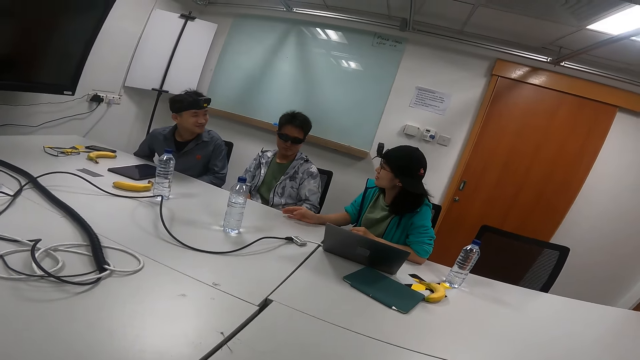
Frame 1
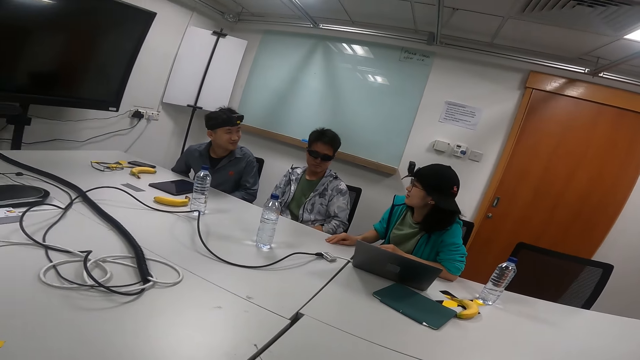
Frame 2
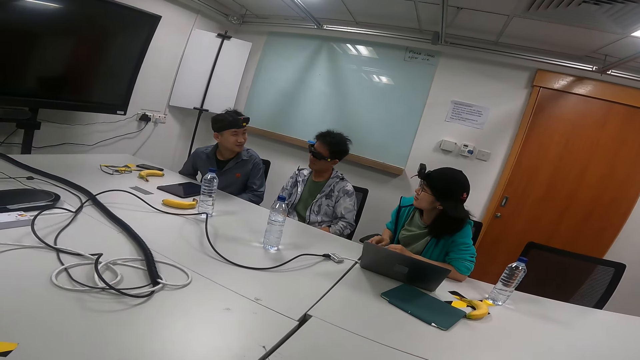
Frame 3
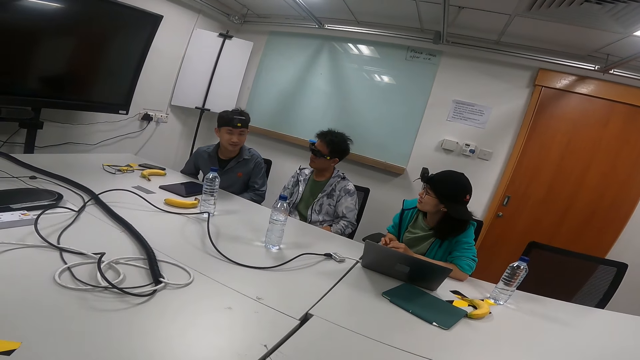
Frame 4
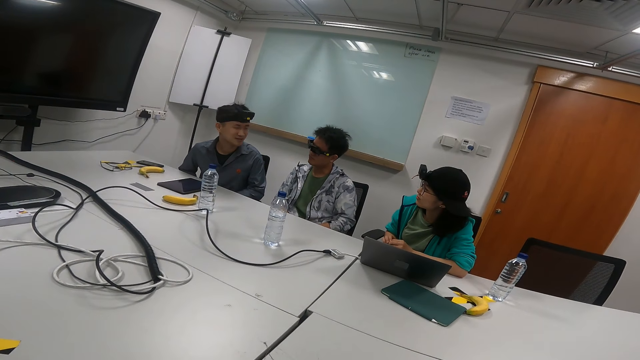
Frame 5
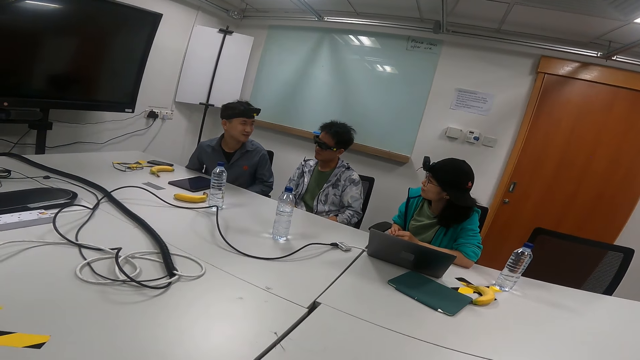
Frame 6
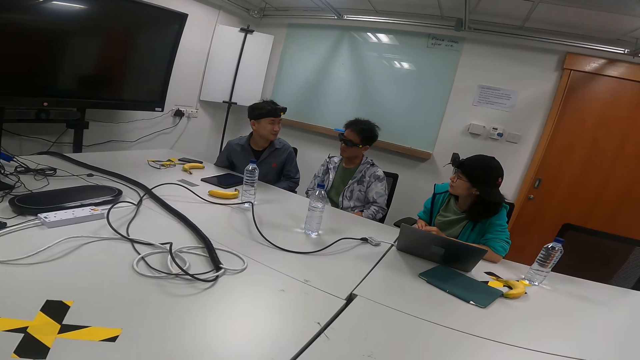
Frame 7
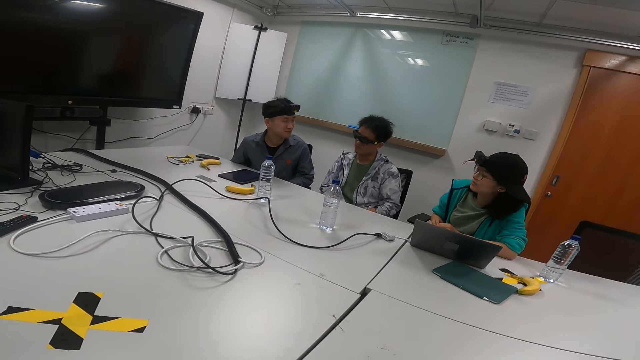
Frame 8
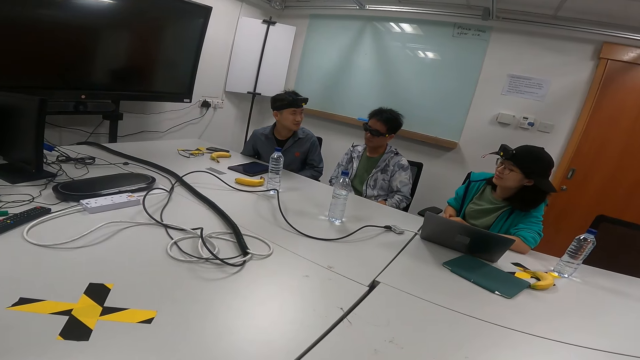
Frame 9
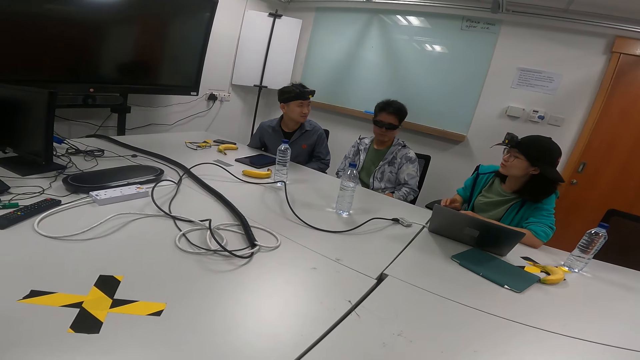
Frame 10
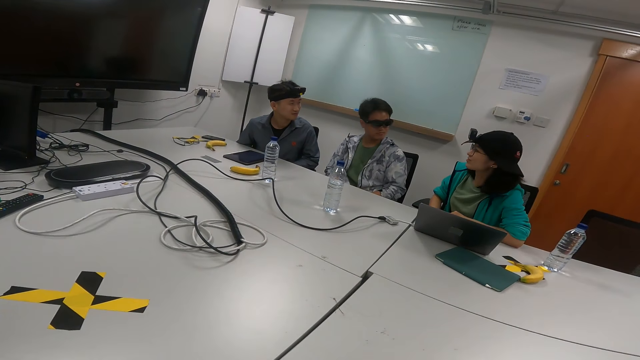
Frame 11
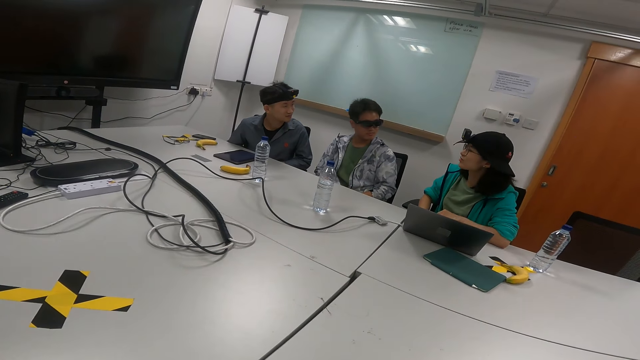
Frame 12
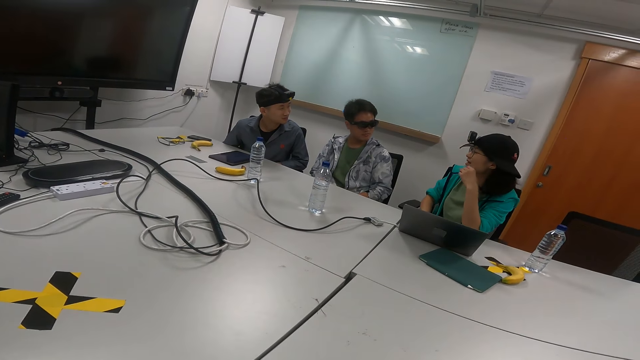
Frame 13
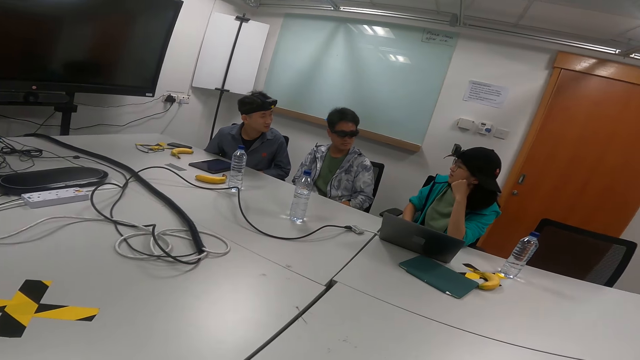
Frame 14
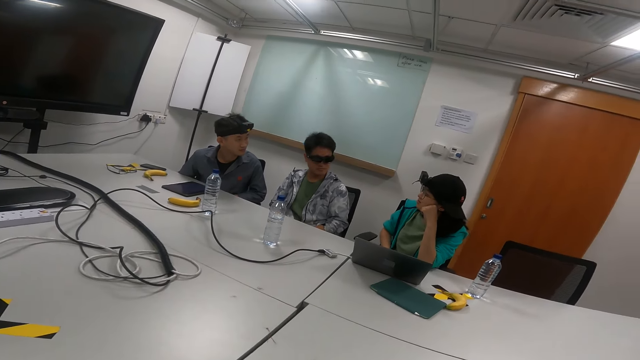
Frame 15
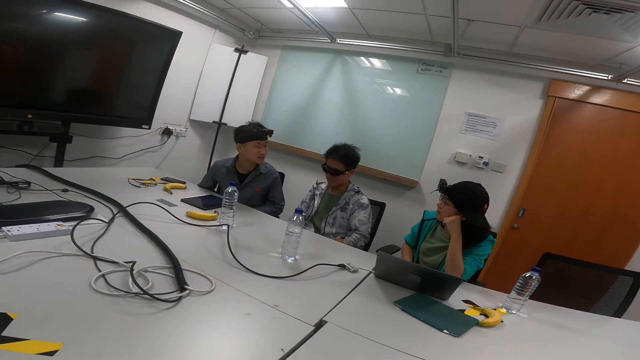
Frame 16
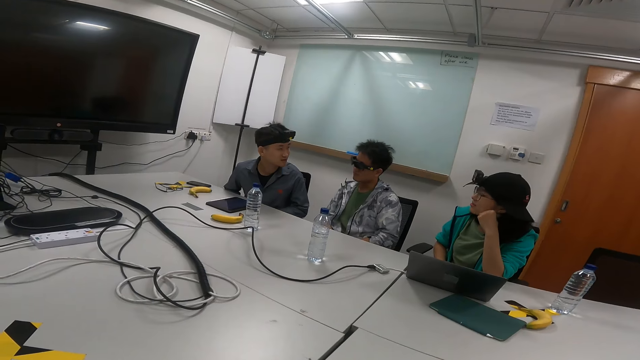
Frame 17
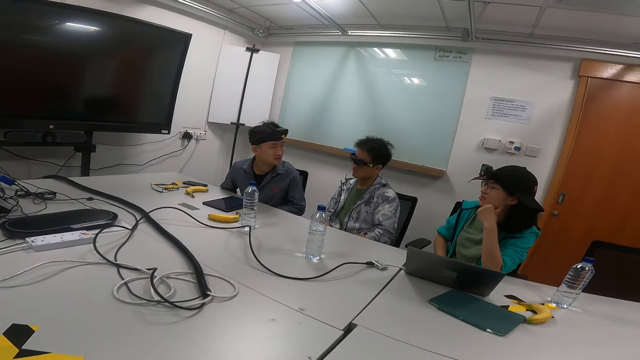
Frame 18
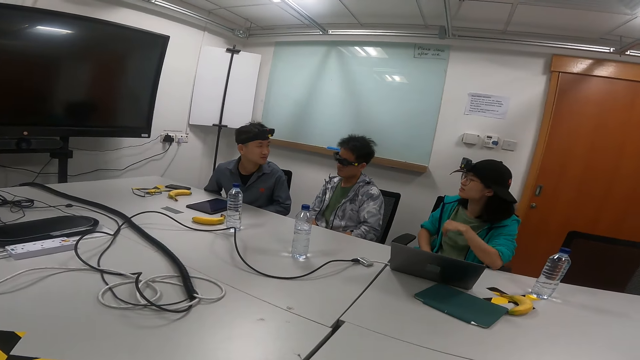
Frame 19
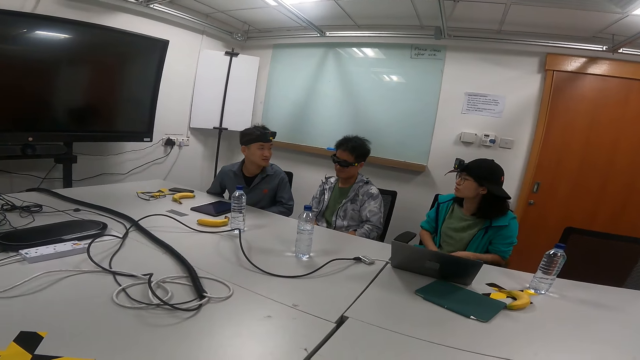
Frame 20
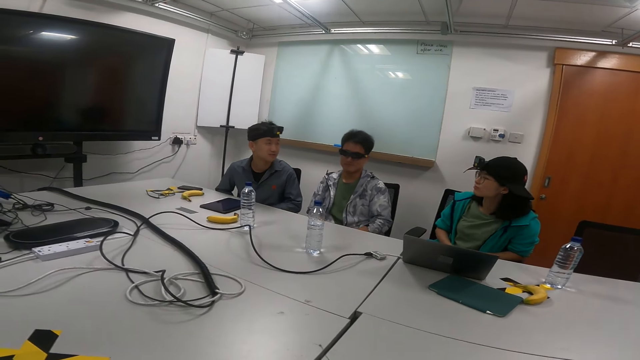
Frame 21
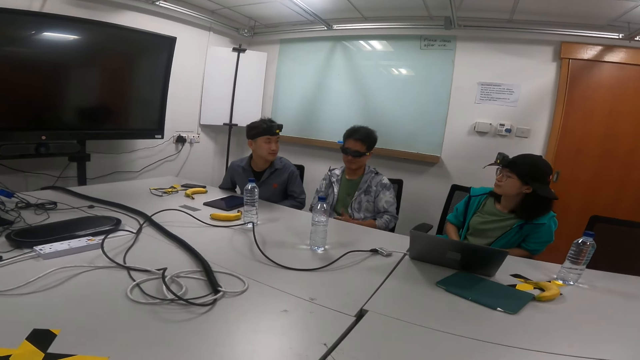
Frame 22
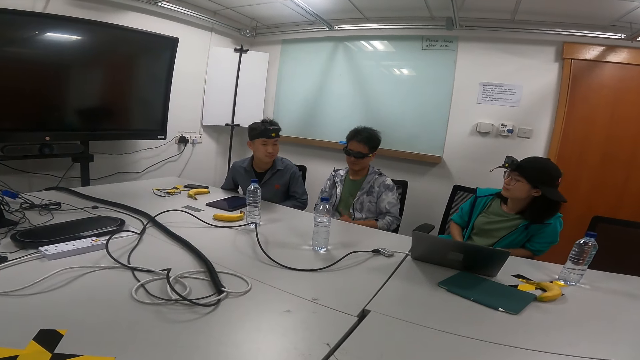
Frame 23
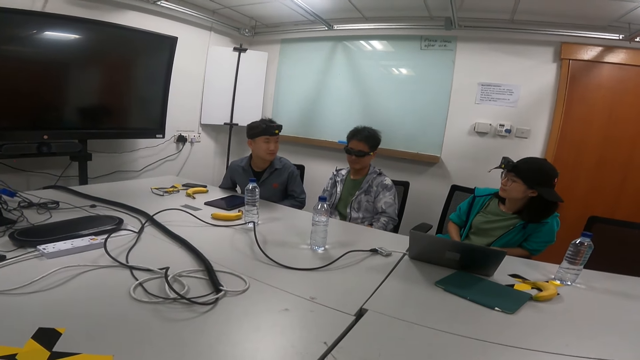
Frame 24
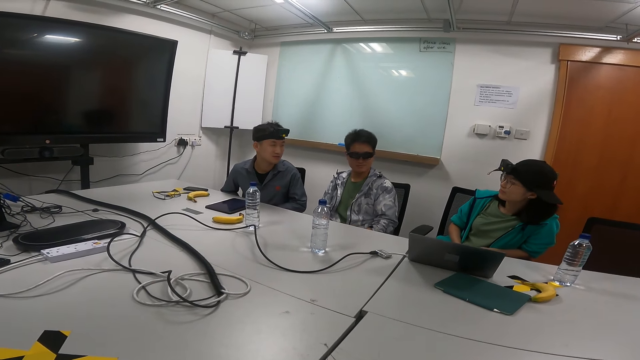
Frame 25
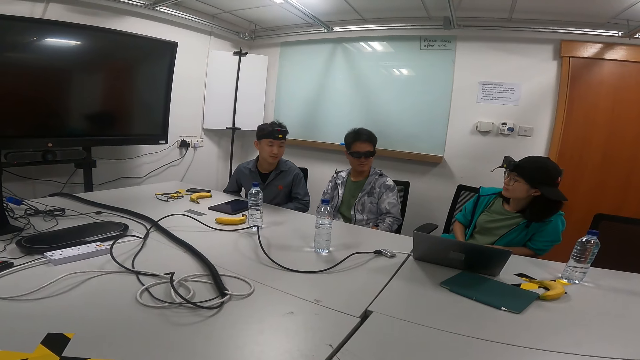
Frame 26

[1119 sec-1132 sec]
A person moves her hands. Another person talks in the meeting room. The first person moves her hands again. A third person talks with gestures in the meeting room and puts her hand on her cheek. The first person moves her hands again. The third person talks with gestures in the meeting room. A fourth person talks in a meeting room.

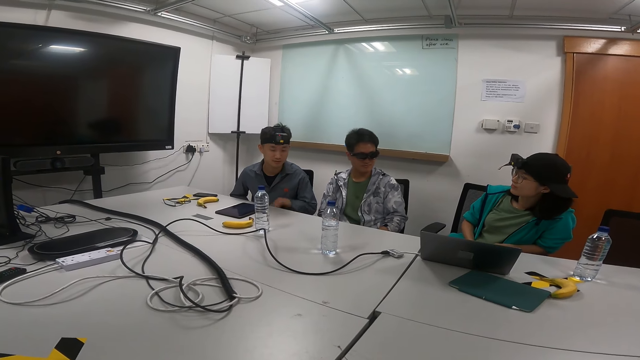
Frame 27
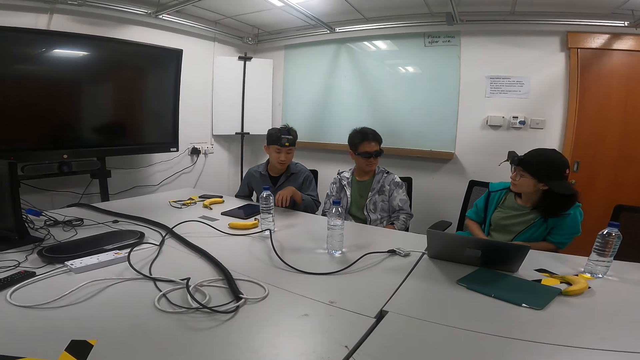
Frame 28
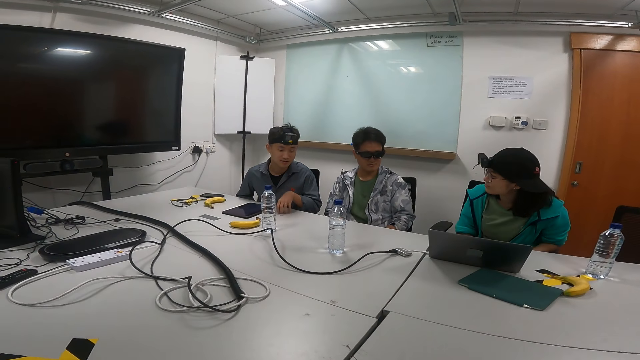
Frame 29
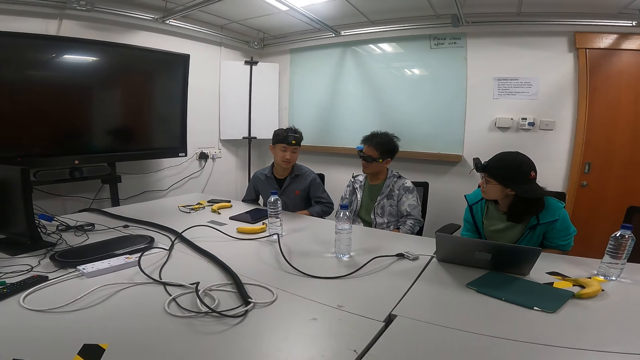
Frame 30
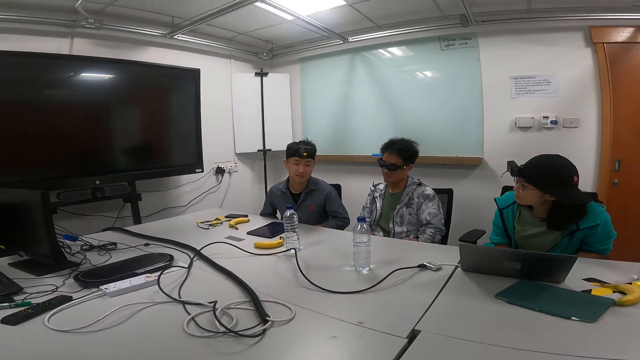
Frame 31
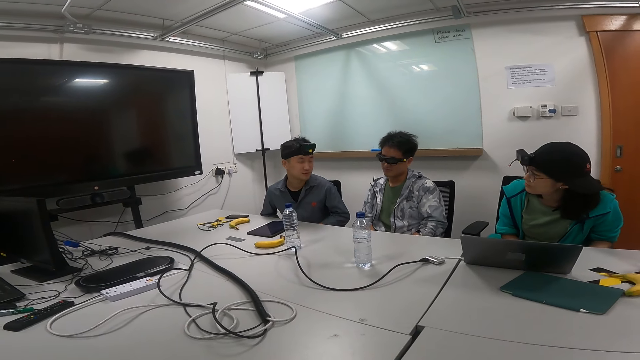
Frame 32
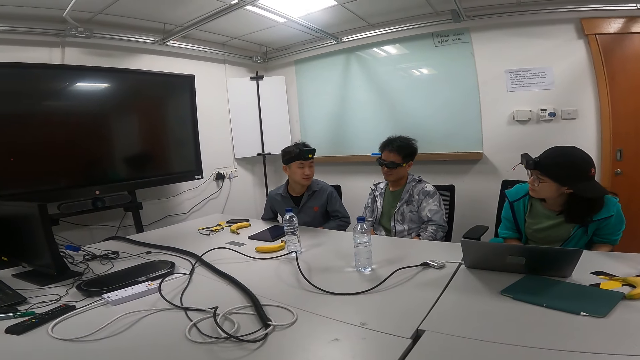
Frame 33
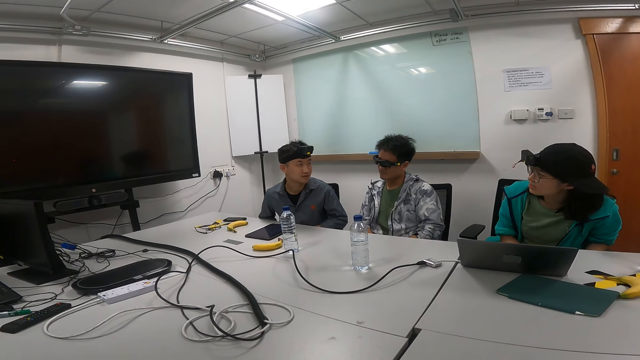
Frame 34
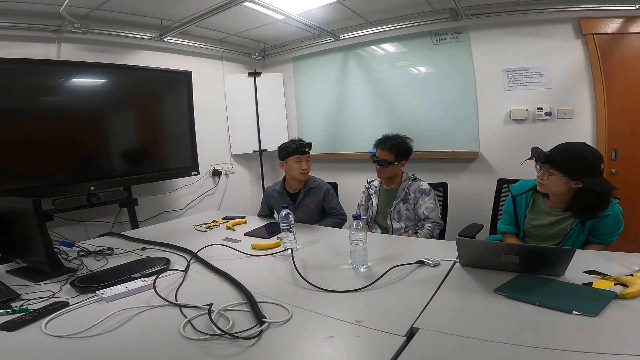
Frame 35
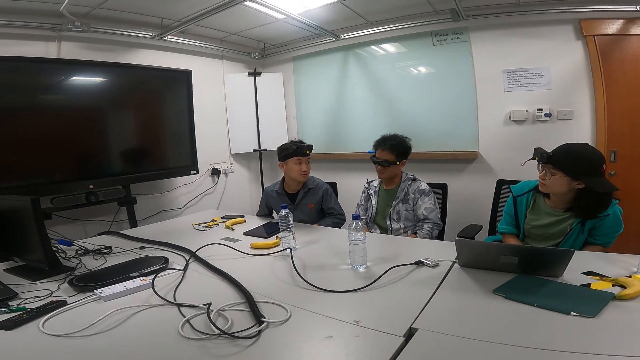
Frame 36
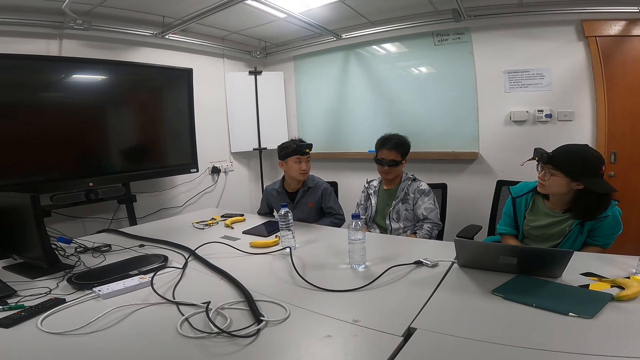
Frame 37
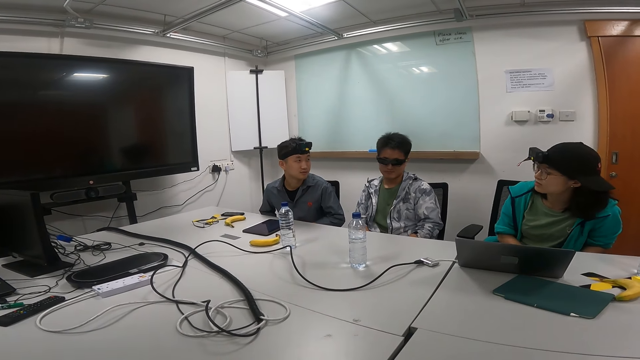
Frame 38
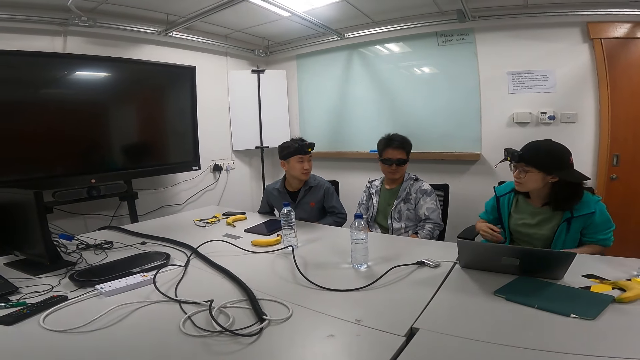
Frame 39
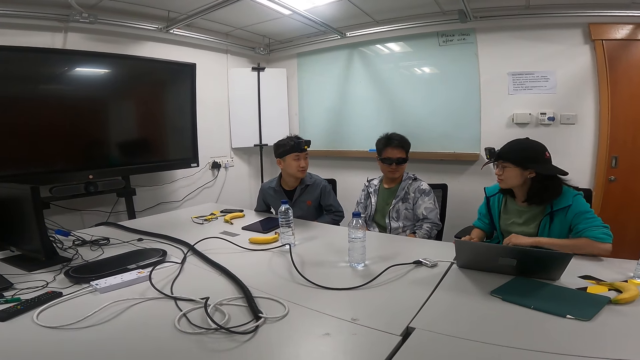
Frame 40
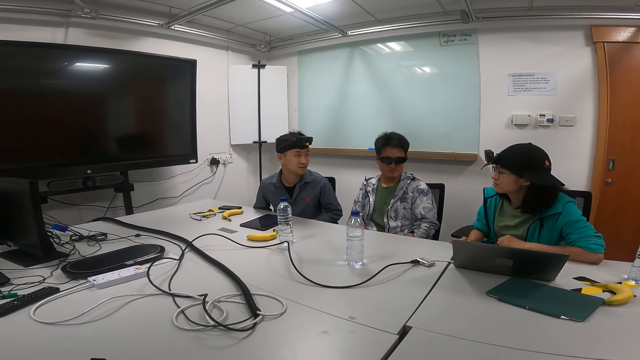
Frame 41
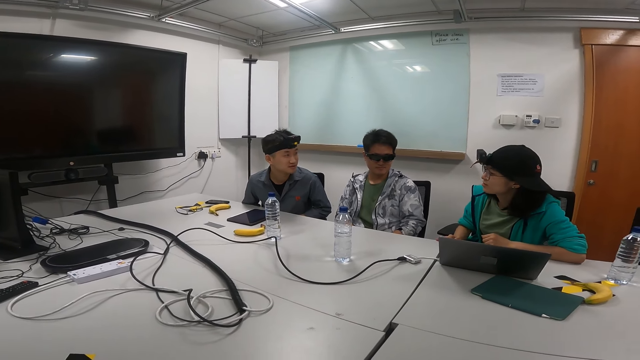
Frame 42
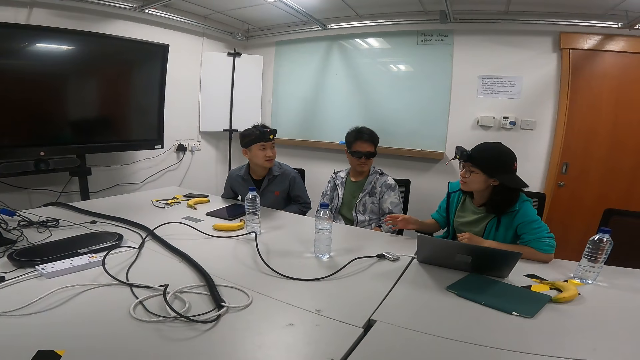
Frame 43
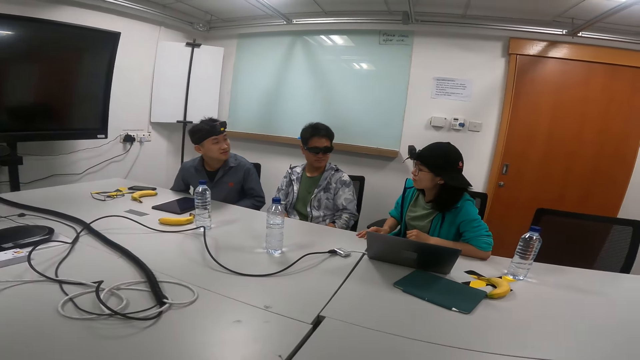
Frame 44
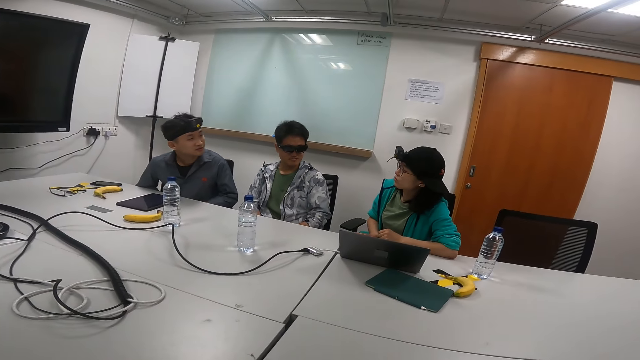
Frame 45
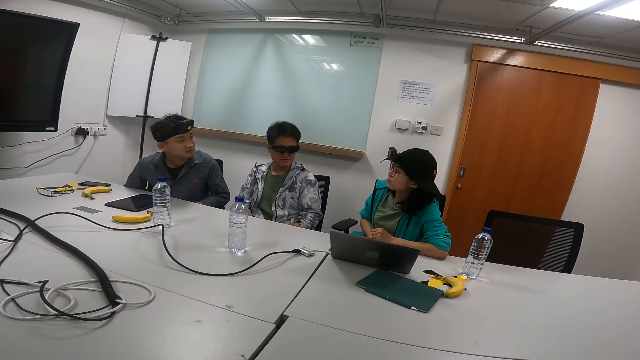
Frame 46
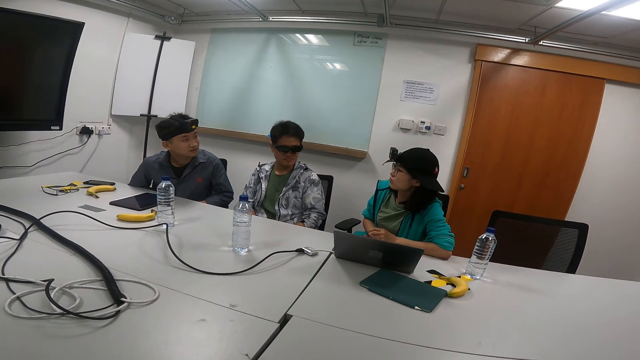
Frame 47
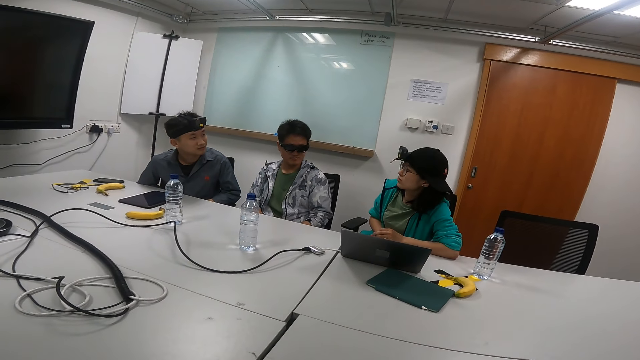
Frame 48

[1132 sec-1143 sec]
A person talks in the meeting room. Another person moves her hands repeatedly. A third person talks with gestures in the meeting room.
